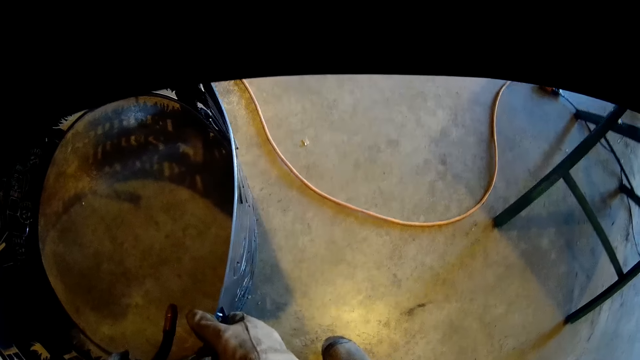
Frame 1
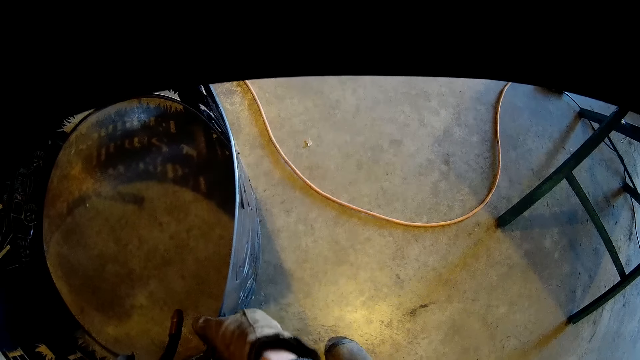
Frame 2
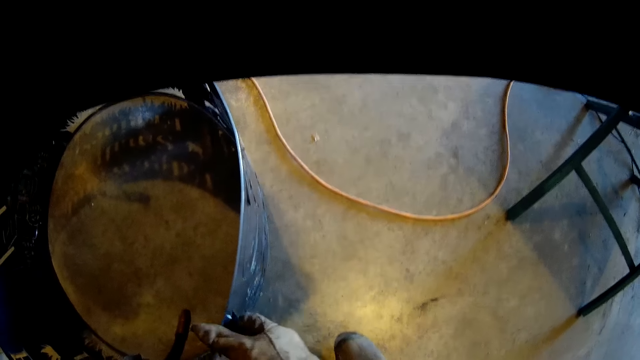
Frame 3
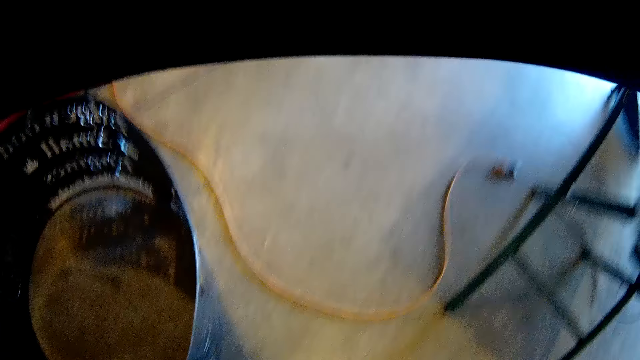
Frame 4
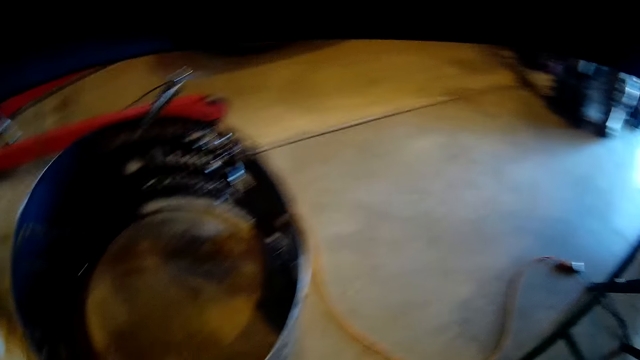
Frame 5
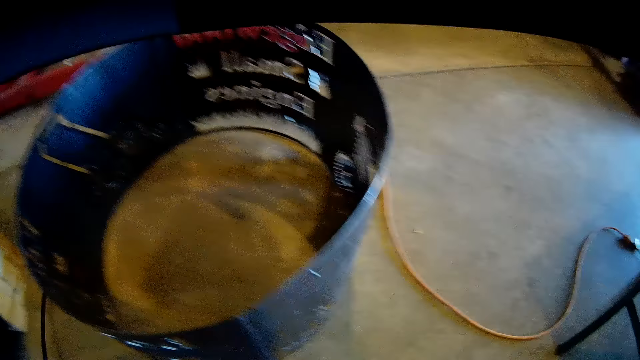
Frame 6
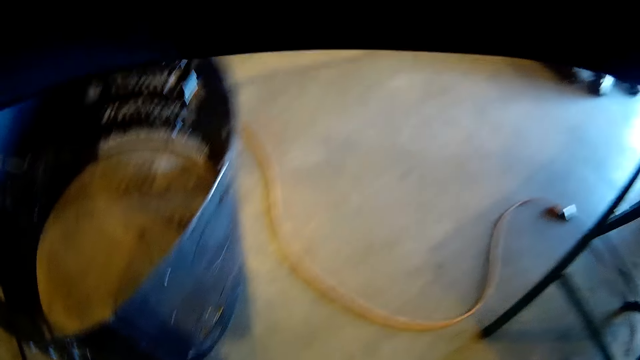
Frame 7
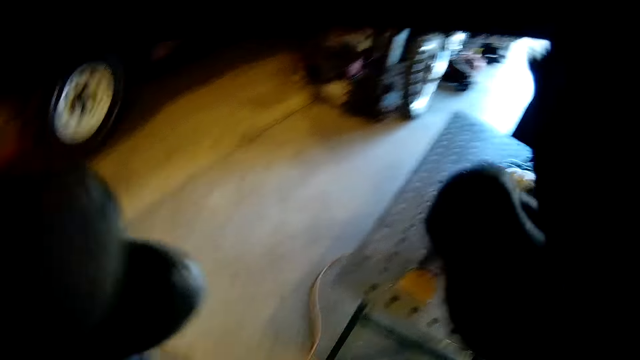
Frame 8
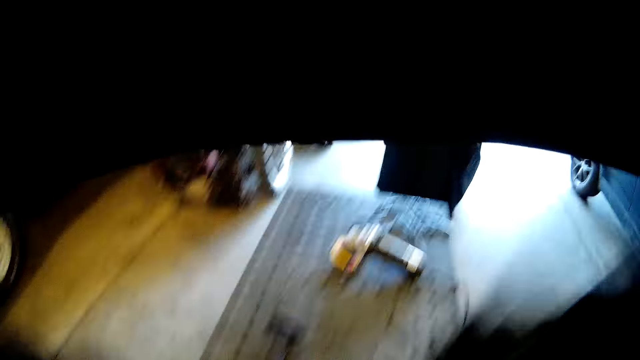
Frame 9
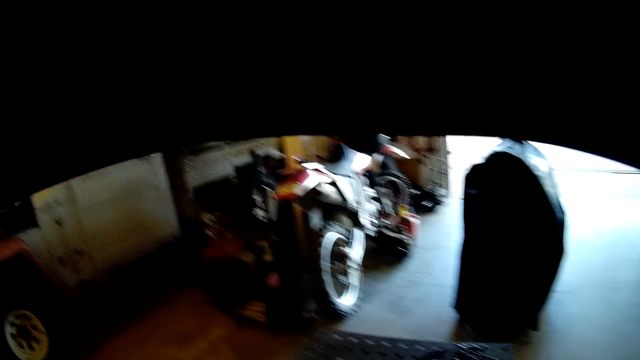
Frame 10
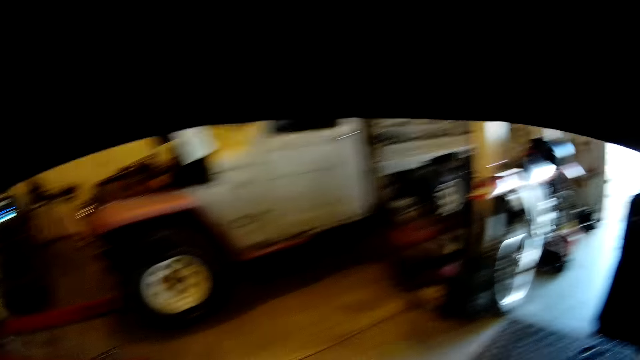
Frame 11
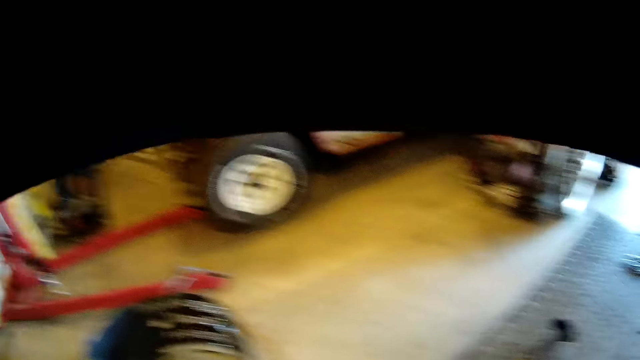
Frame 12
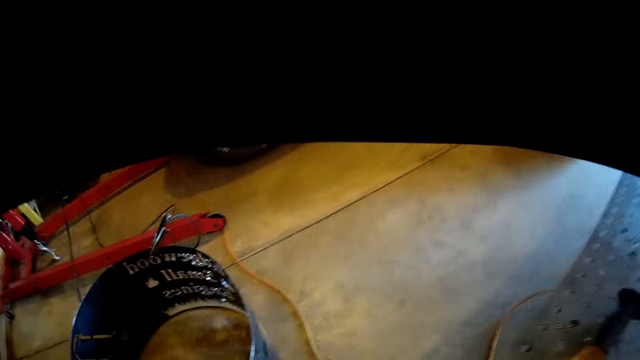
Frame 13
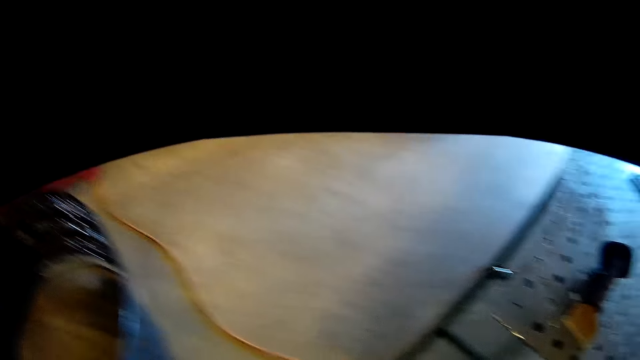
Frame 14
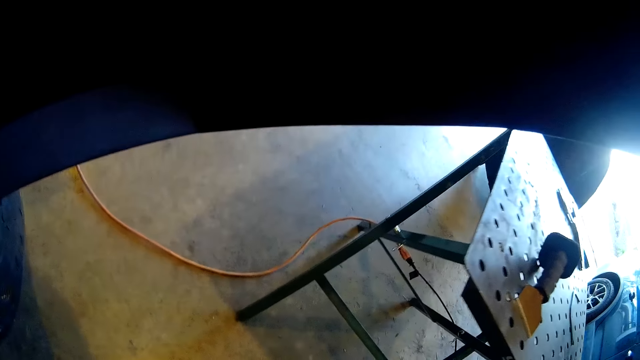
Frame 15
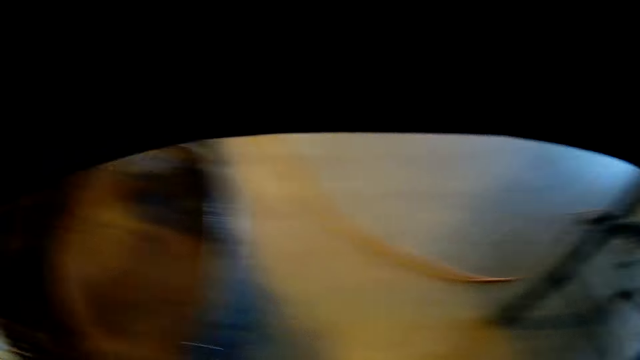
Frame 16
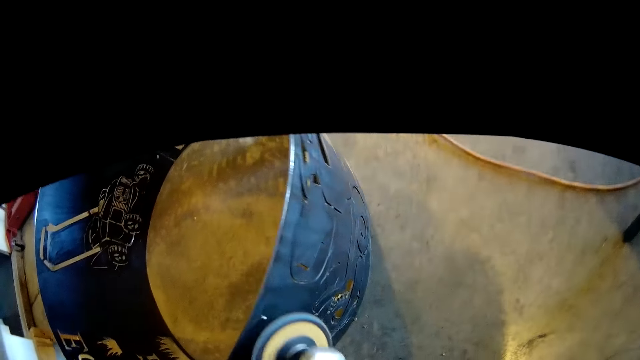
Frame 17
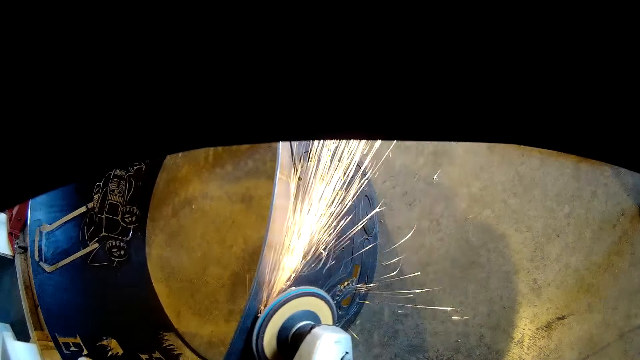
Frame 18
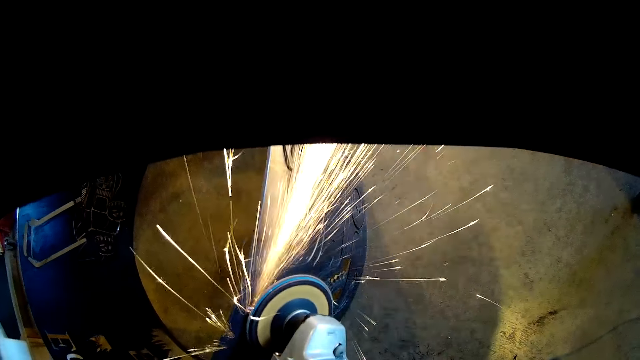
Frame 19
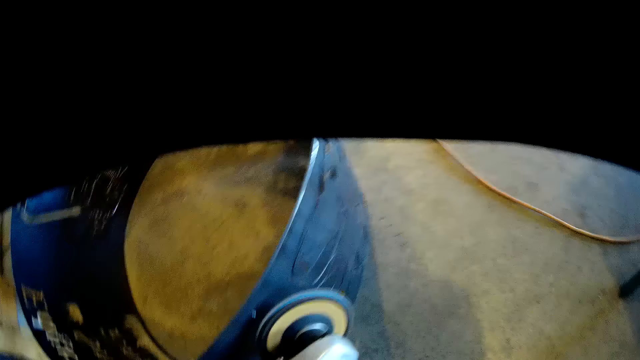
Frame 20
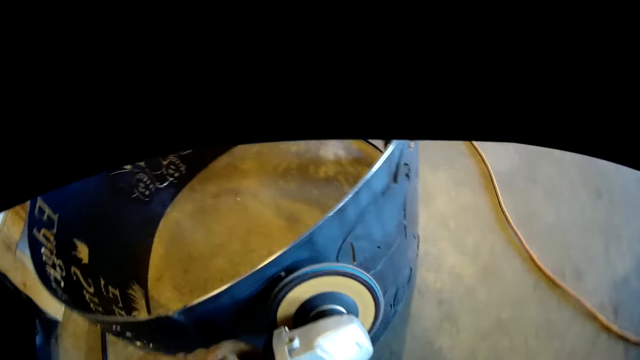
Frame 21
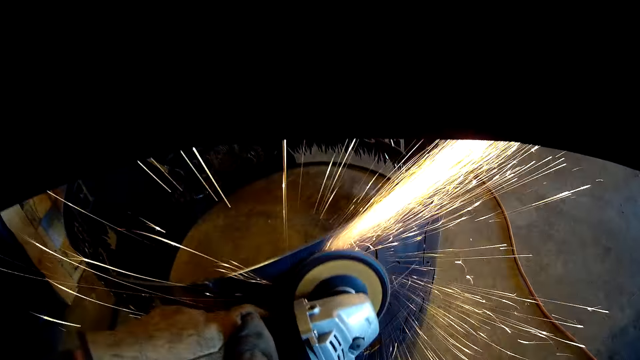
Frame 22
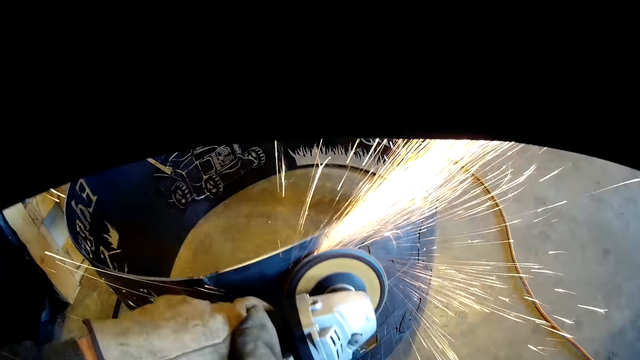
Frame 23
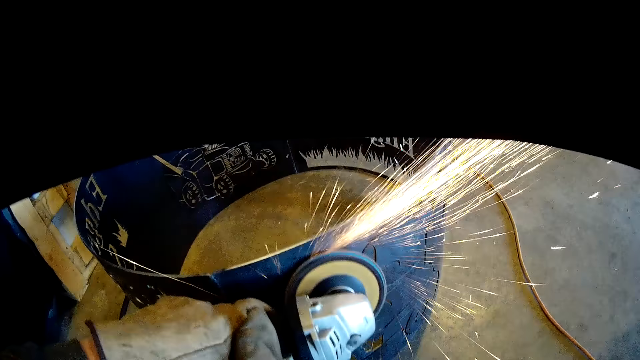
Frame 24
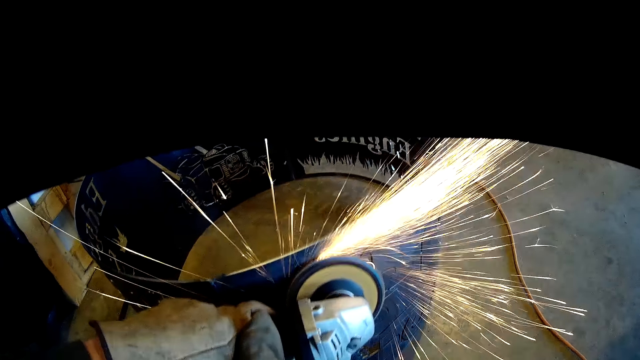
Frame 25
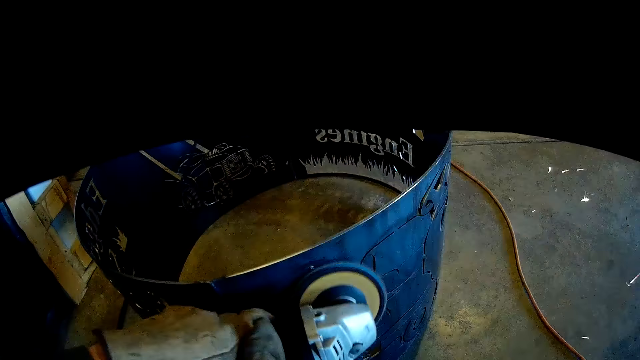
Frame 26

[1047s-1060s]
The camera wearer removes the metal handle from the body of the cylindrical metal design with his right hand. He drops the metal handle down. He touches the welding helmet with both hands. He picks up a grinder and turns on the grinder. He grinds the cylindrical metal design with the grinder.

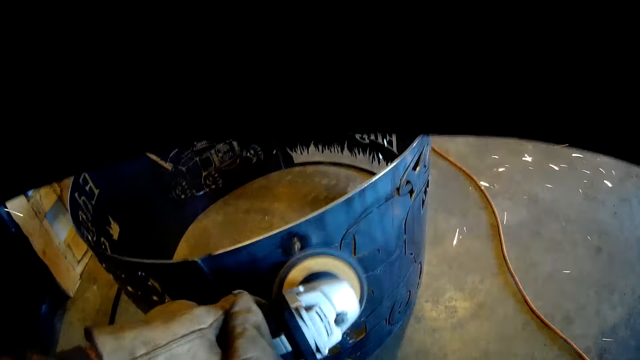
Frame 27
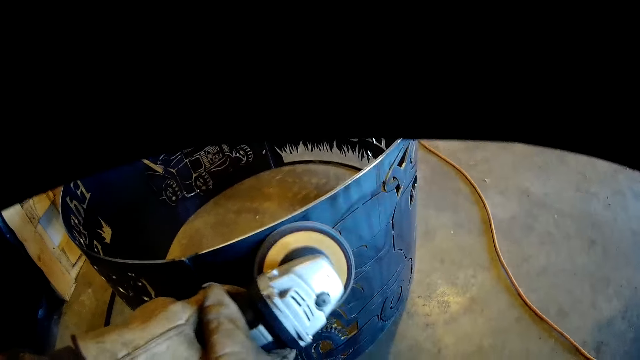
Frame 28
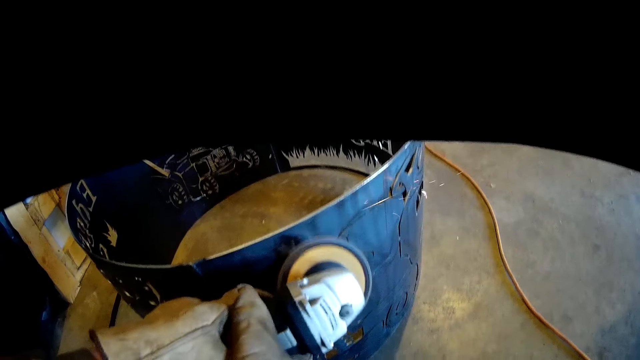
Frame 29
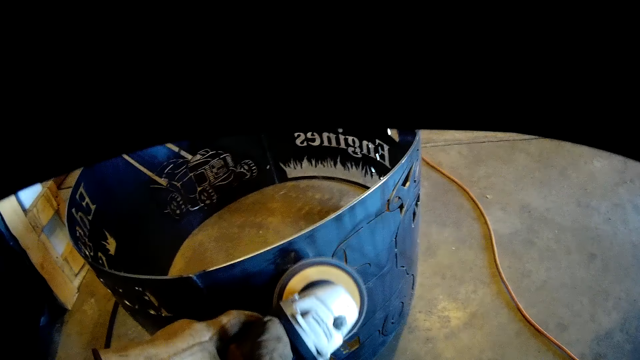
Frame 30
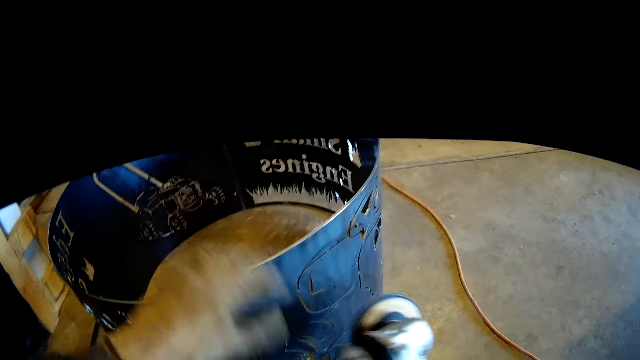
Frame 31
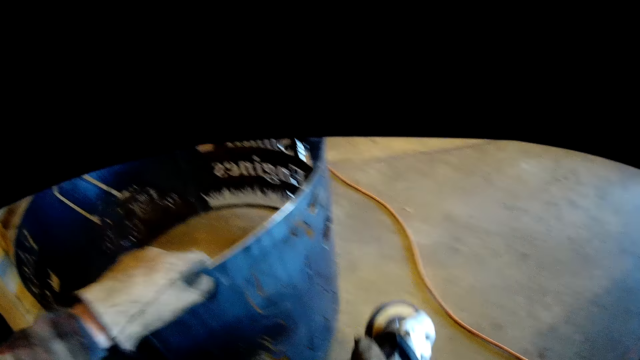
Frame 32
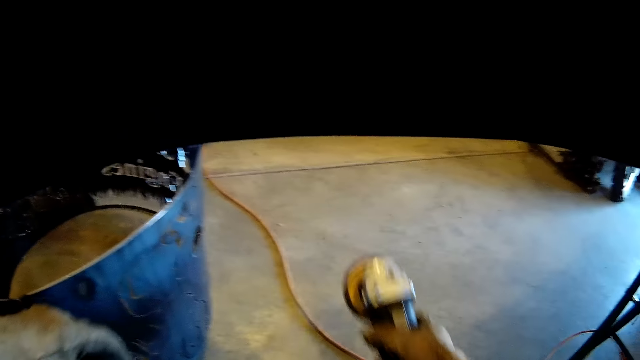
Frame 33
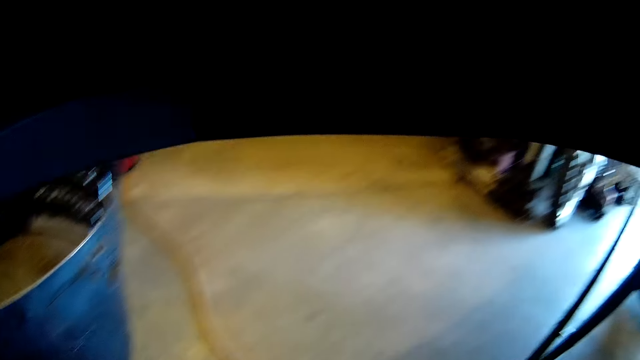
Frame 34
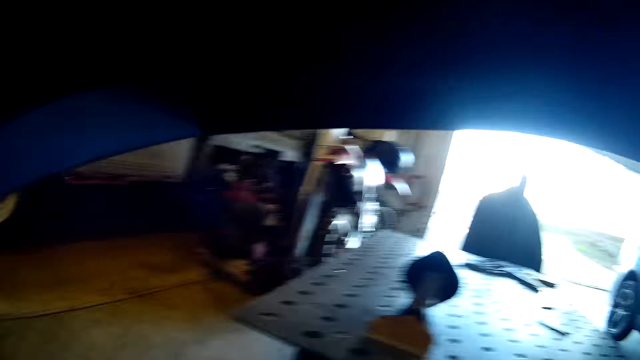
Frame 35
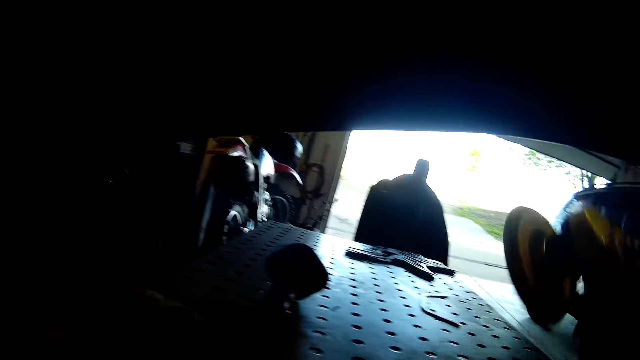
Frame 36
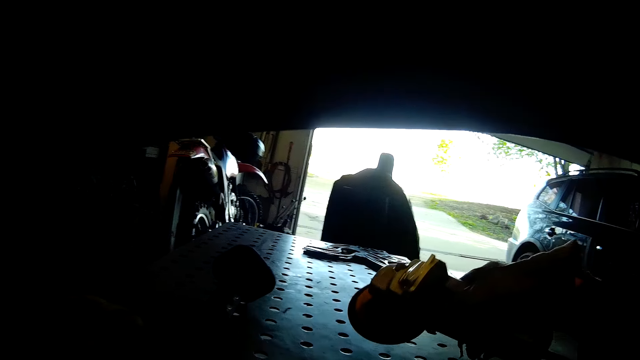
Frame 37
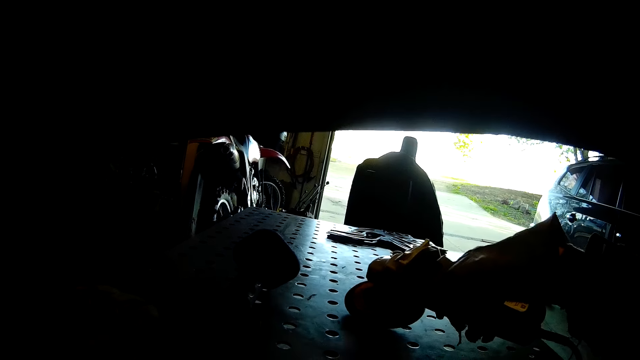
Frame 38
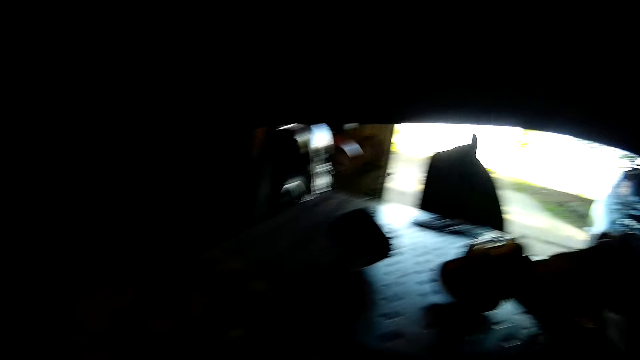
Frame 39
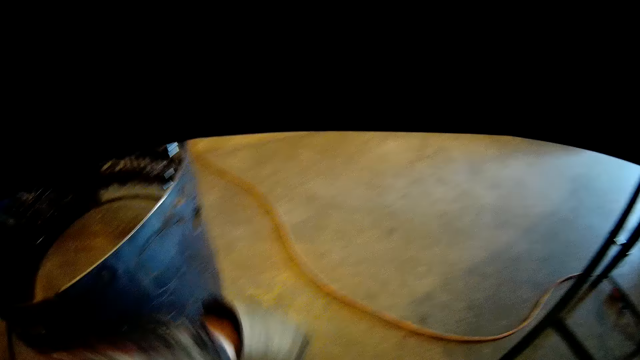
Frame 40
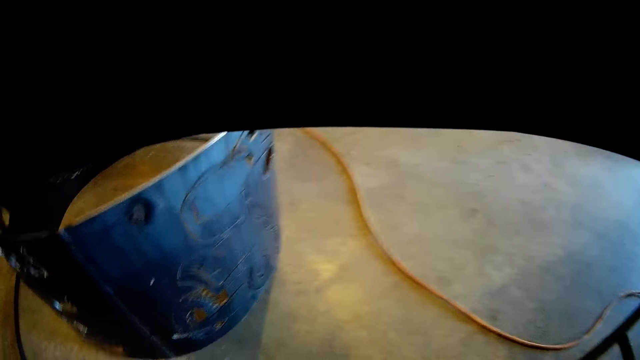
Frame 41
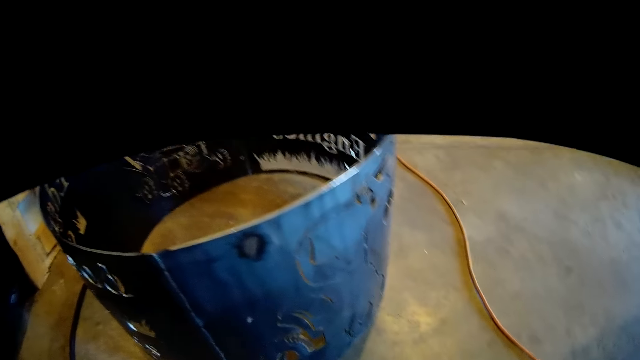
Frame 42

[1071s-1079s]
The camera wearer touches the cylindrical metal design with his left hand. He switches off the grinder. He drops the grinder on the metal table with his right hand.
